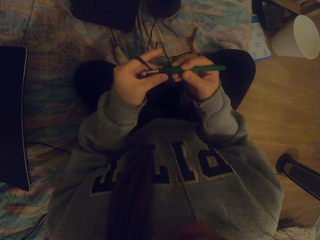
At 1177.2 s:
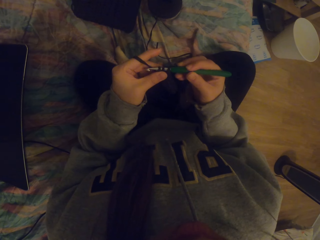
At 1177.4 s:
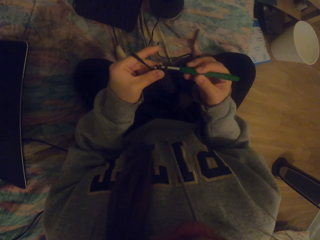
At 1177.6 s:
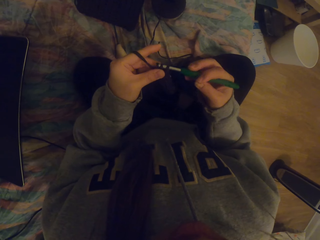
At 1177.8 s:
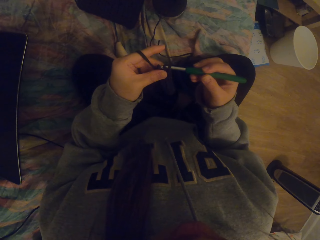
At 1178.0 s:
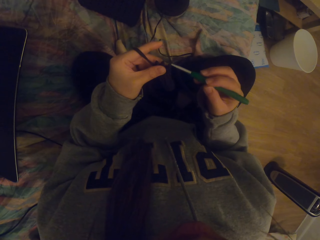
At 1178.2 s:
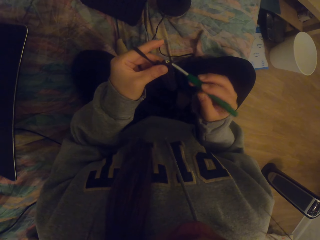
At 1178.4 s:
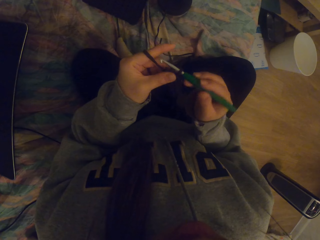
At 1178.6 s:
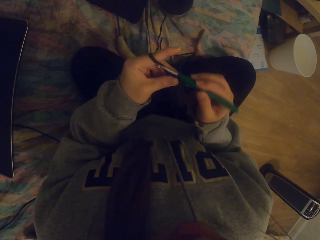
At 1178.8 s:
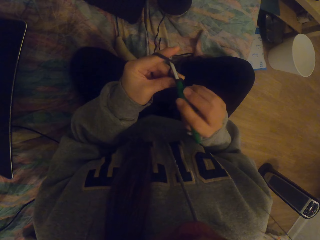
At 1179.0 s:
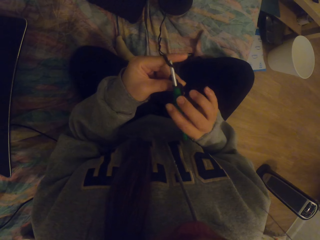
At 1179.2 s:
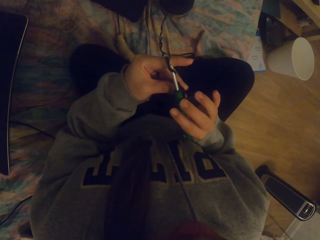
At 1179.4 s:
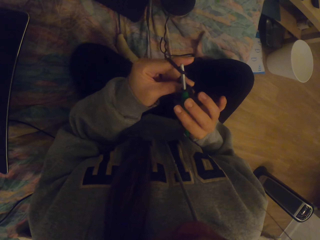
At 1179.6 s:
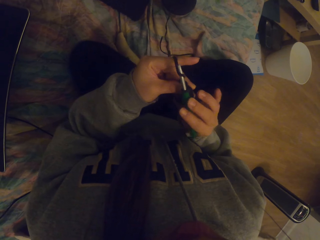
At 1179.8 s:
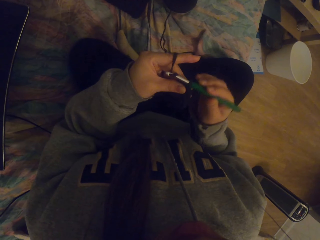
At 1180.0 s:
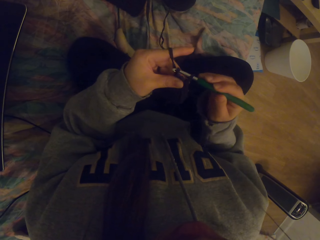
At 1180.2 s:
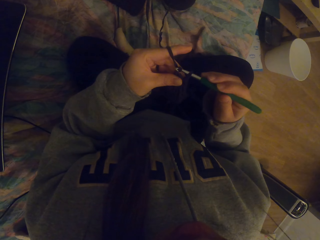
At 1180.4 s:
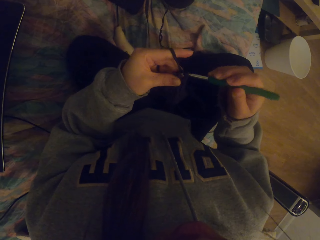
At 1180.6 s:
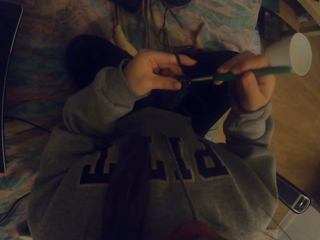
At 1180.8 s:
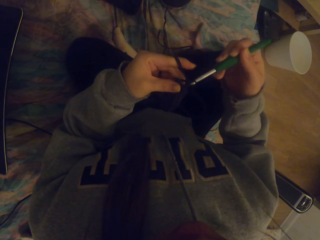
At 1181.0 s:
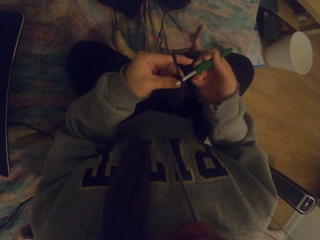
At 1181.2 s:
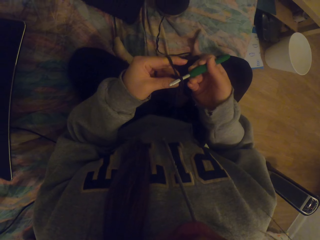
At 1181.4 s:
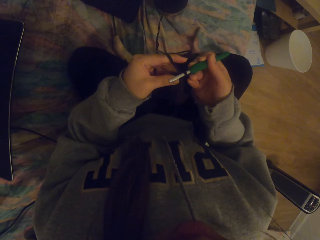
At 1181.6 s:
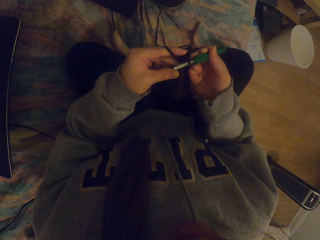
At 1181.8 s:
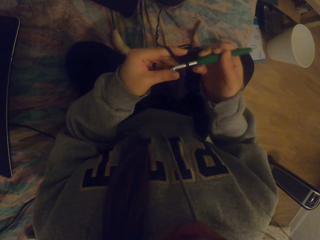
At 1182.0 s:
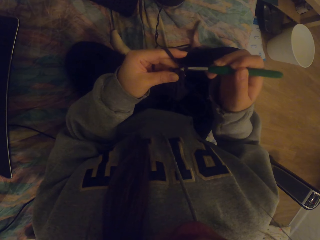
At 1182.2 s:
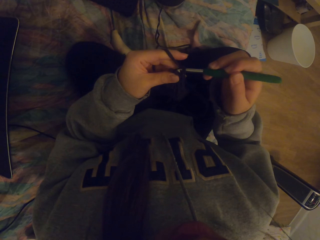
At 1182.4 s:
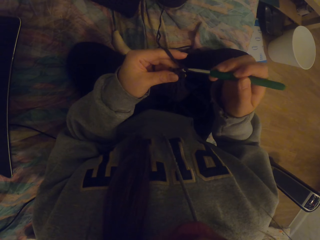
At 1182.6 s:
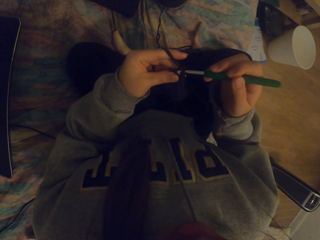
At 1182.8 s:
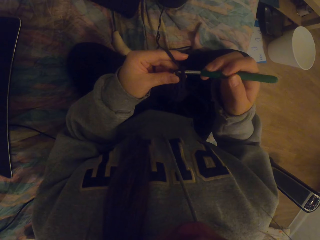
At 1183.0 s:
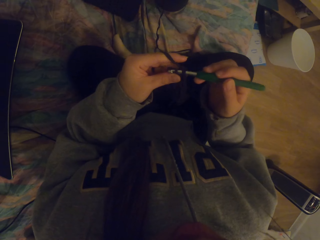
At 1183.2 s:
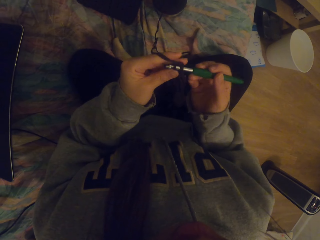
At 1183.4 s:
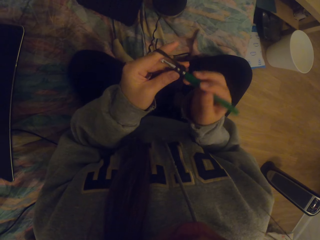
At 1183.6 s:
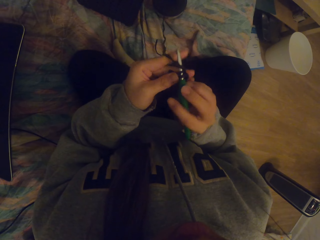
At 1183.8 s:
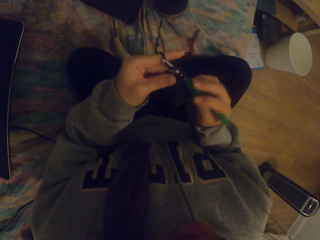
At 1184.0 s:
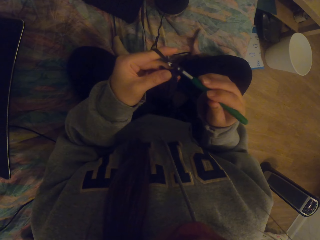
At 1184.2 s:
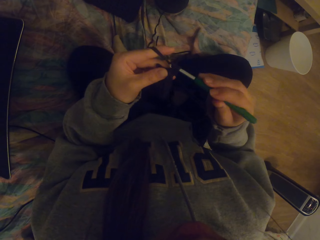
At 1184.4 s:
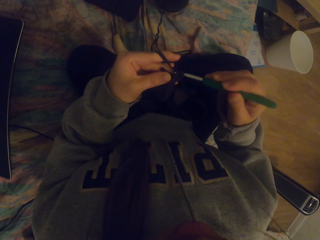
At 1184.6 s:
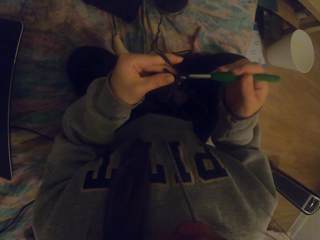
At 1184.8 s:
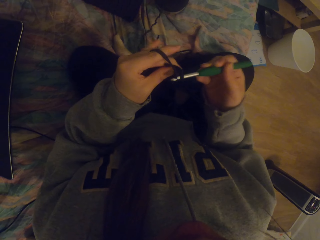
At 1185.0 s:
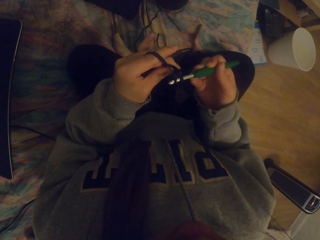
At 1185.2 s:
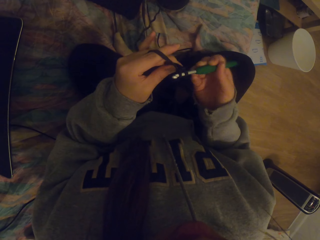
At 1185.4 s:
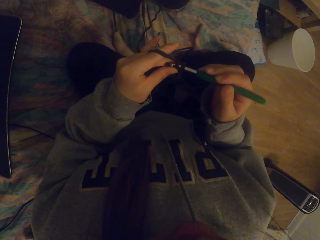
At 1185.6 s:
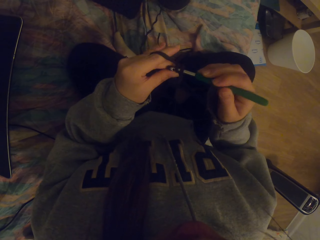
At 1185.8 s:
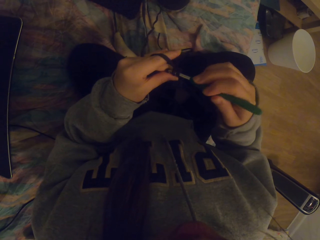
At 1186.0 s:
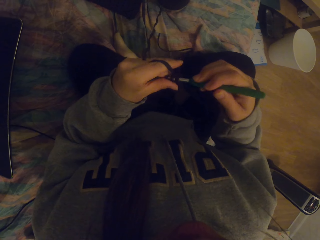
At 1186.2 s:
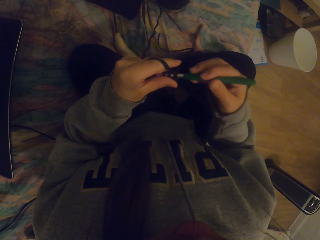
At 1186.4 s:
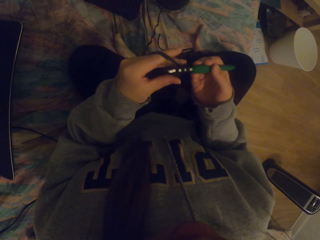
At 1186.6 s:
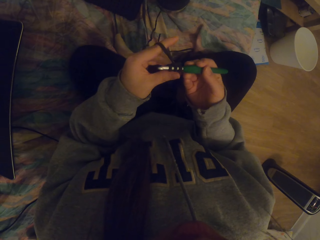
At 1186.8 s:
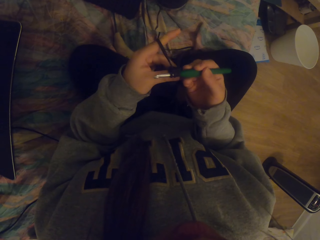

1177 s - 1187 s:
The camera wearer crochets fabric with a crochet hook.

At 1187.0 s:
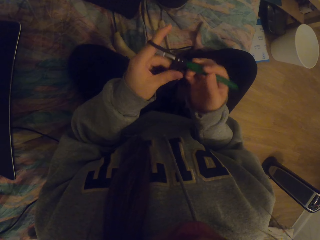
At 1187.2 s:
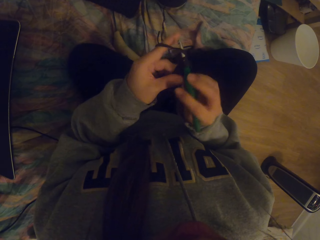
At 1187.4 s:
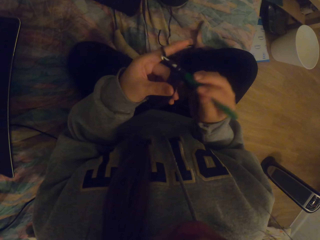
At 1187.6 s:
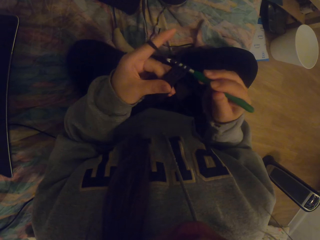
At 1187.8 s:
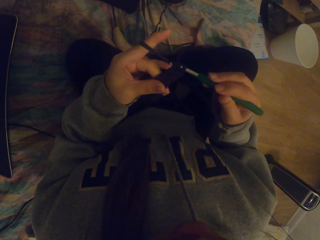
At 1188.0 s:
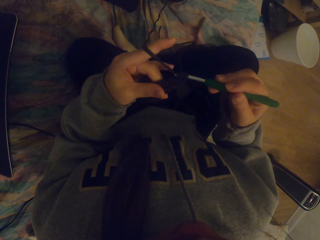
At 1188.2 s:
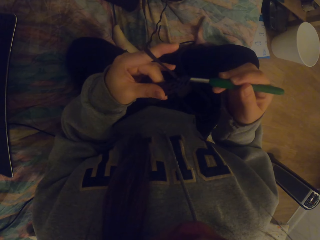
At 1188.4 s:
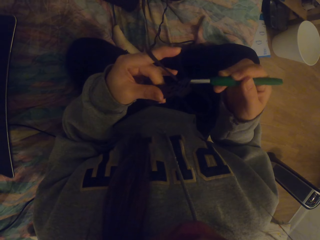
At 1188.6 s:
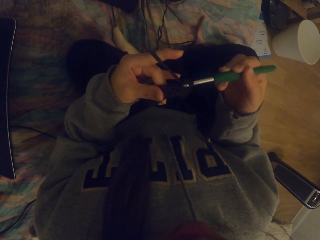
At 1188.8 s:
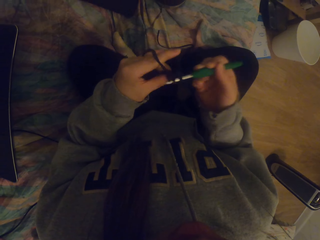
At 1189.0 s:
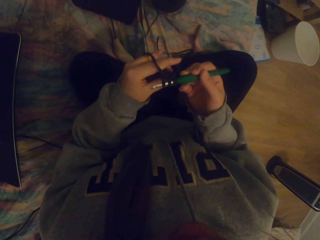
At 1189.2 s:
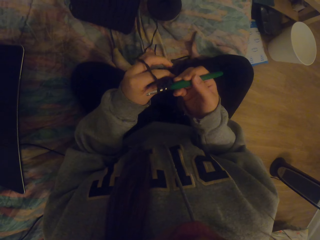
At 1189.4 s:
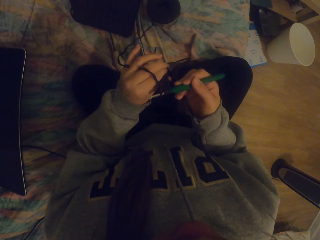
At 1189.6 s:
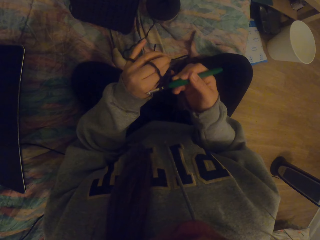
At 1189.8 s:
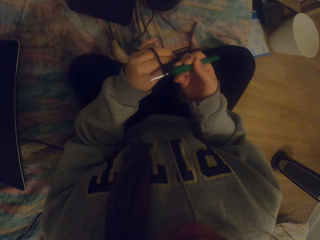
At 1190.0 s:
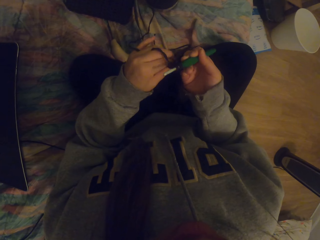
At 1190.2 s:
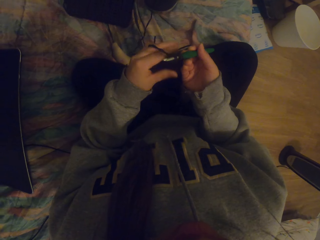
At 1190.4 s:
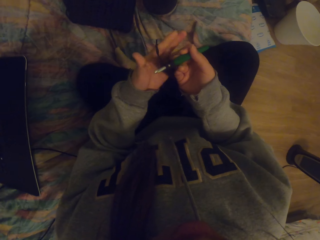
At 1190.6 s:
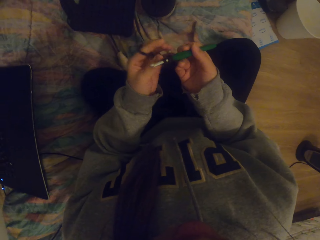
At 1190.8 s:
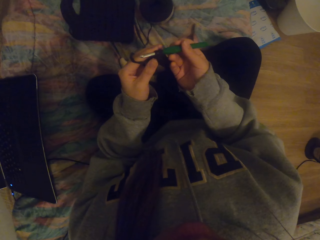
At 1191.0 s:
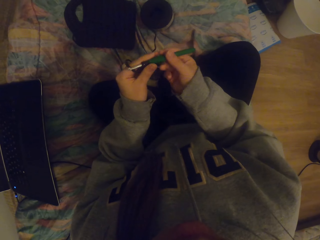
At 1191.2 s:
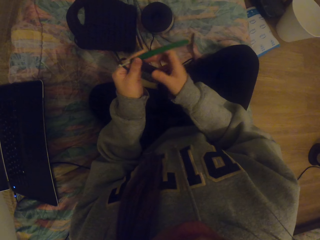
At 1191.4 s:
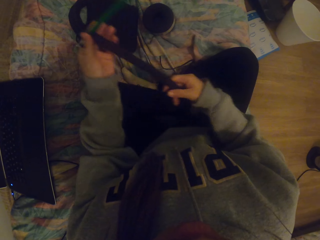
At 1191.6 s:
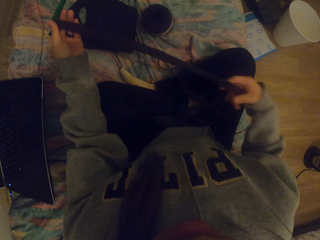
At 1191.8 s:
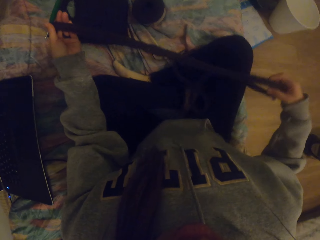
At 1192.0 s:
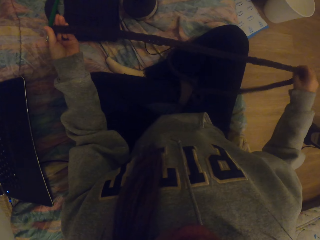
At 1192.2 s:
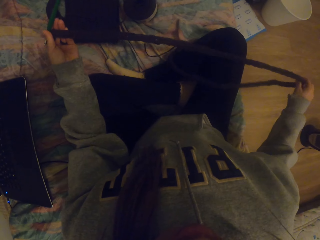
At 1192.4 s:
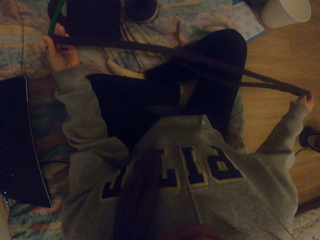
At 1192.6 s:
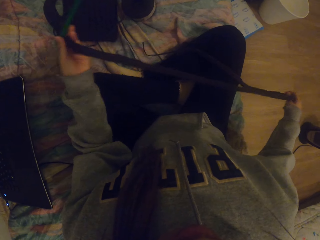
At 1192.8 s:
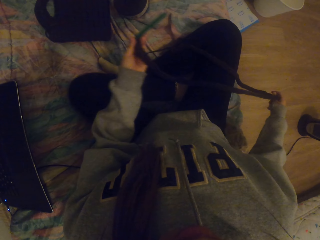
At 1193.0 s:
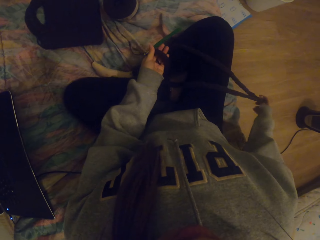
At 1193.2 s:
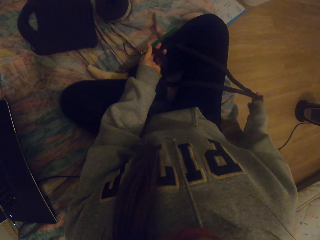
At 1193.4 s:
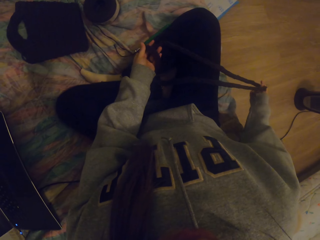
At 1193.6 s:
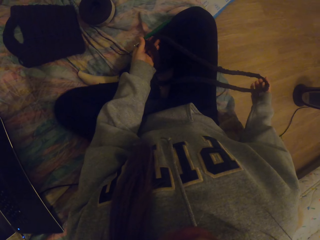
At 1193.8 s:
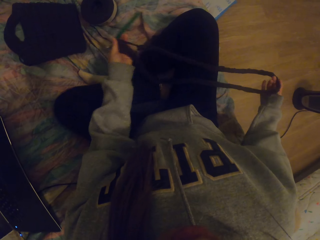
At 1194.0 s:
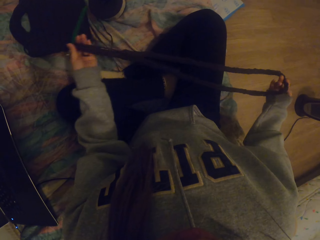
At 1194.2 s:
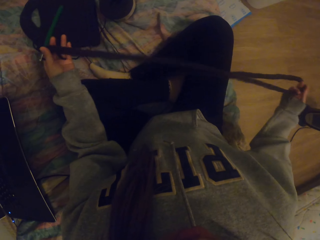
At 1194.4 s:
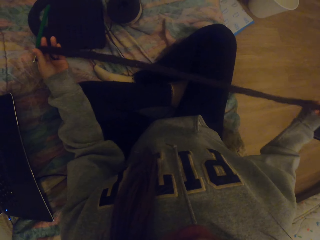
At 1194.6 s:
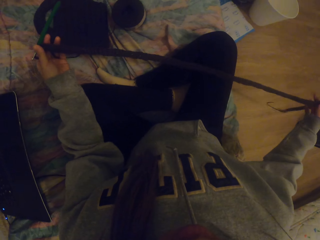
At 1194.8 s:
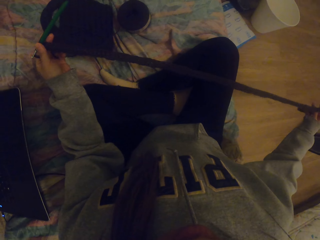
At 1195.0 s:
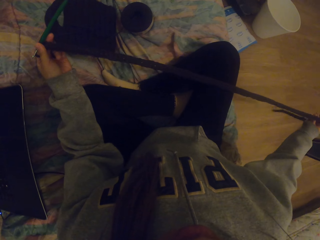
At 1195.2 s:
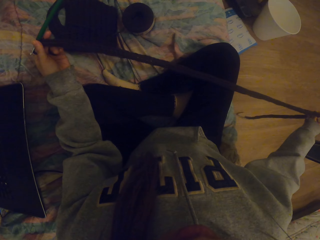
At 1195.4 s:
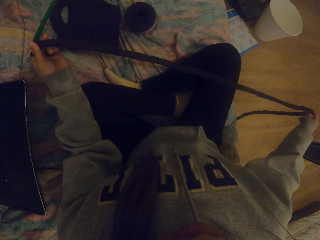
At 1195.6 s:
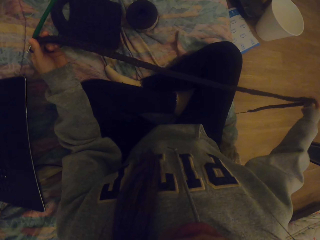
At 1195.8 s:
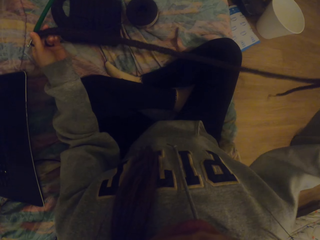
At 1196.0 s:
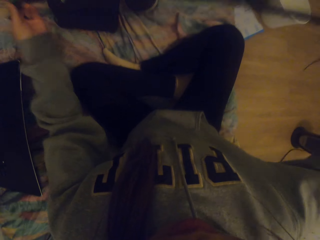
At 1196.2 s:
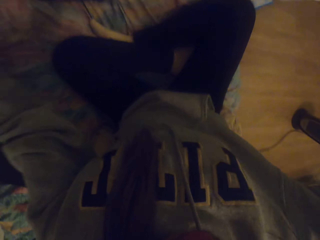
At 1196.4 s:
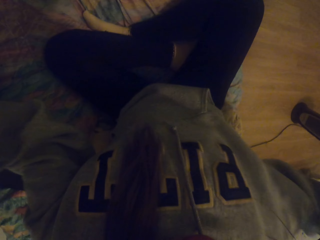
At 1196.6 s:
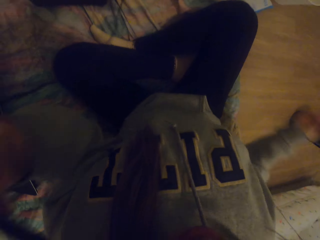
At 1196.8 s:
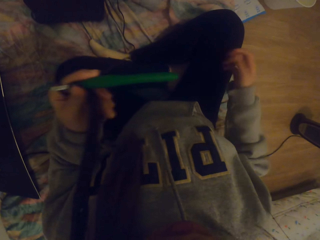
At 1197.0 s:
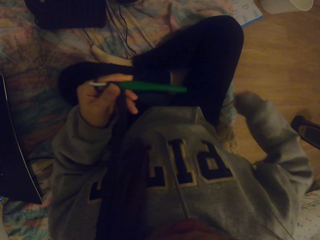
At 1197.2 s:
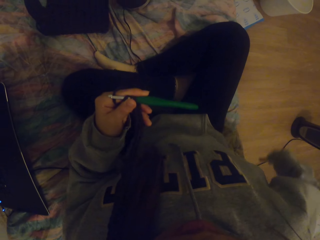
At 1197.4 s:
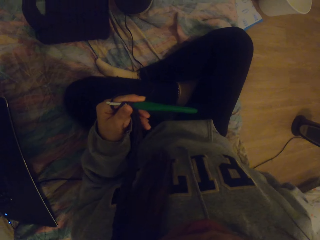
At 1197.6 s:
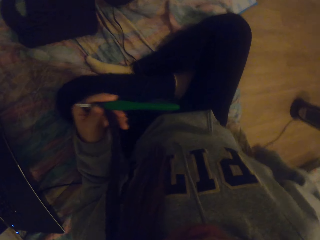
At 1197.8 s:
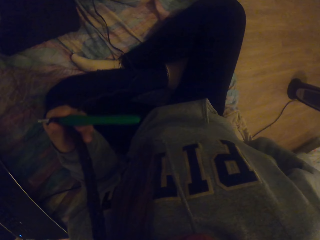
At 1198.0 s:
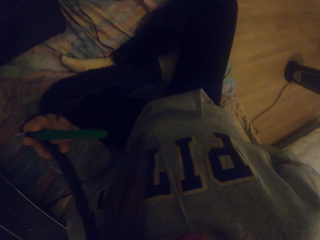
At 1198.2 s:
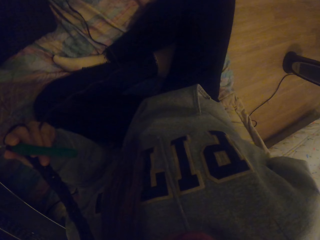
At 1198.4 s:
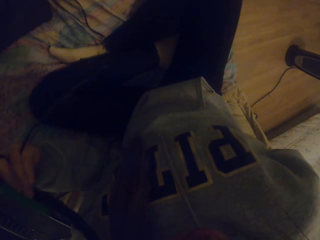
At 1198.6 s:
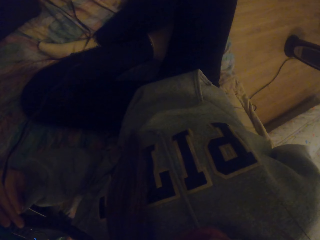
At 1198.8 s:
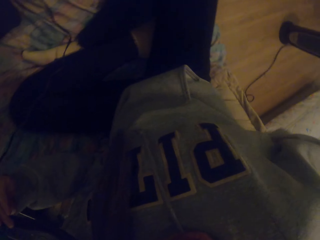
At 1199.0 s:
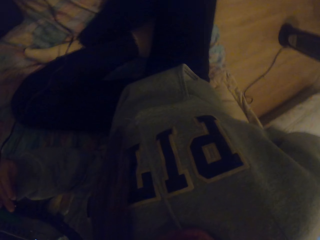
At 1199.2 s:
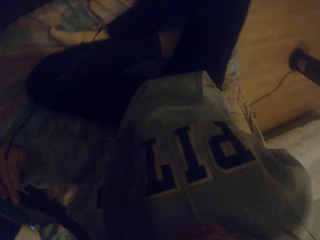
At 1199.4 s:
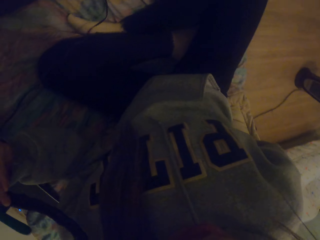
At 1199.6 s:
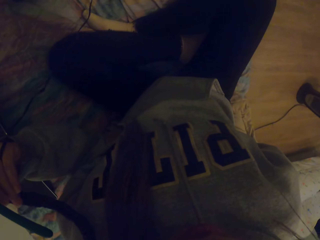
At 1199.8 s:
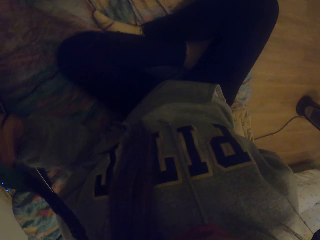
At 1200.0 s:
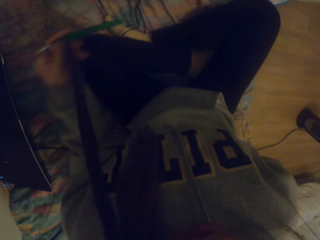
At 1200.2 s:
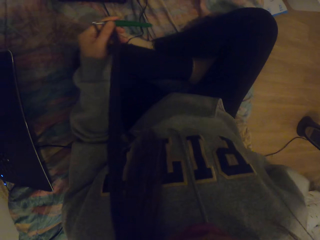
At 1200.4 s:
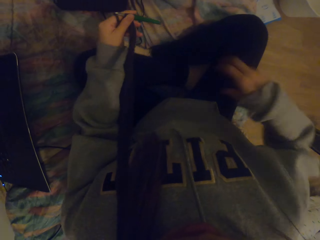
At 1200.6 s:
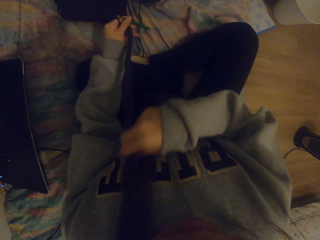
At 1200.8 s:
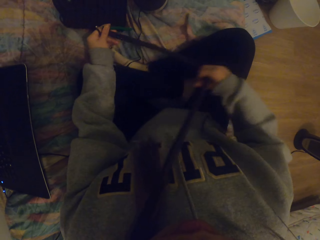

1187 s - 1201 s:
The camera wearer straightens the fabric on the crochet. They straighten the knitted fabric with the right hand. They put the knitted fabric on the shoulder. They itch the back side.
